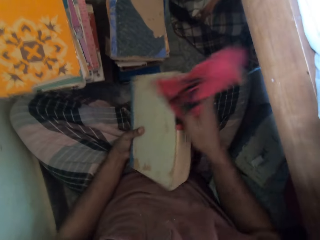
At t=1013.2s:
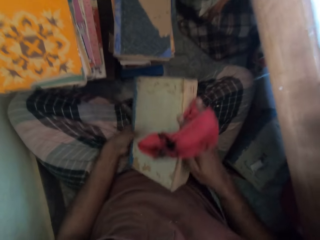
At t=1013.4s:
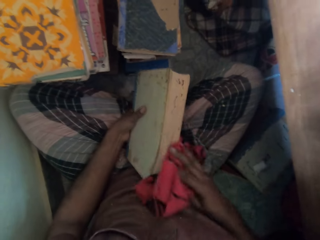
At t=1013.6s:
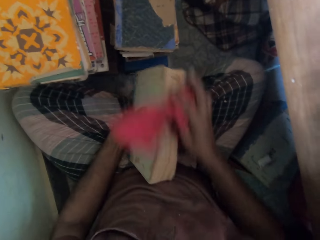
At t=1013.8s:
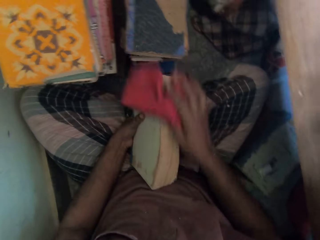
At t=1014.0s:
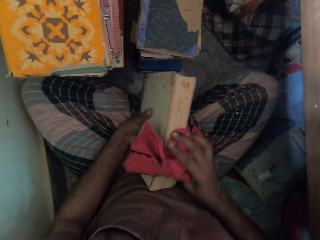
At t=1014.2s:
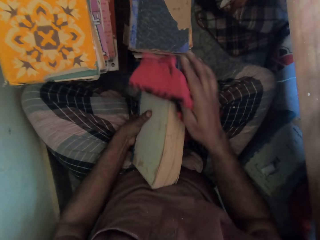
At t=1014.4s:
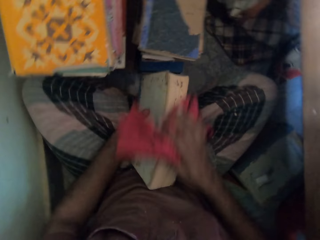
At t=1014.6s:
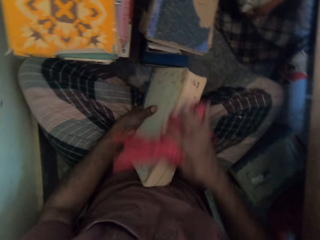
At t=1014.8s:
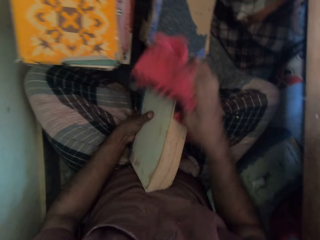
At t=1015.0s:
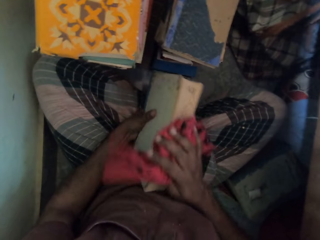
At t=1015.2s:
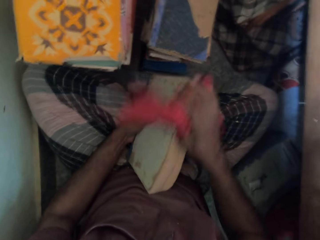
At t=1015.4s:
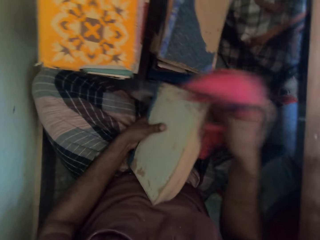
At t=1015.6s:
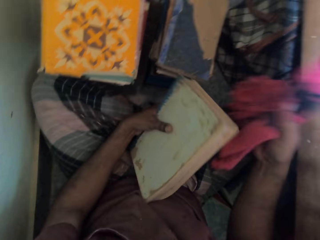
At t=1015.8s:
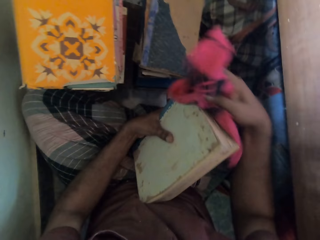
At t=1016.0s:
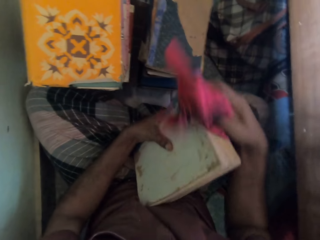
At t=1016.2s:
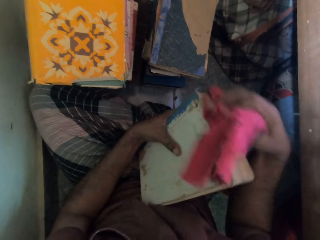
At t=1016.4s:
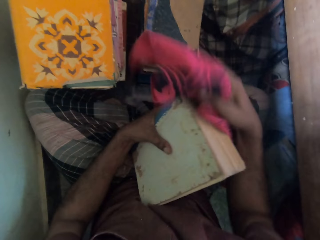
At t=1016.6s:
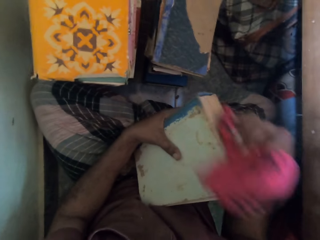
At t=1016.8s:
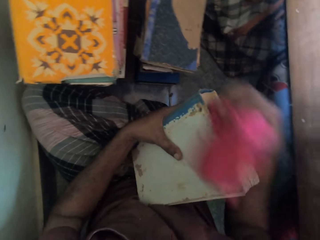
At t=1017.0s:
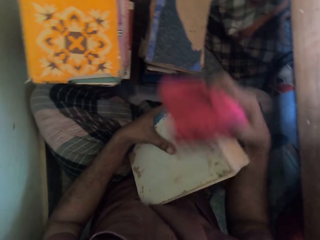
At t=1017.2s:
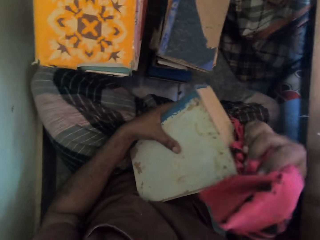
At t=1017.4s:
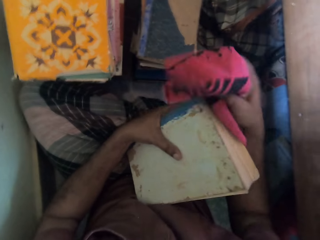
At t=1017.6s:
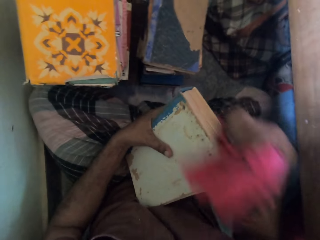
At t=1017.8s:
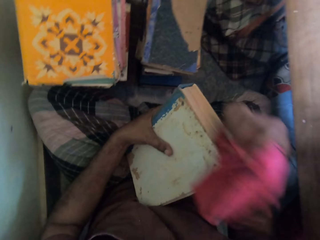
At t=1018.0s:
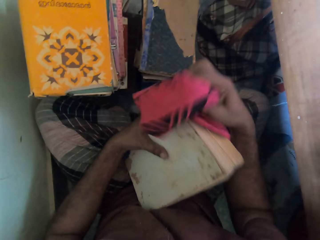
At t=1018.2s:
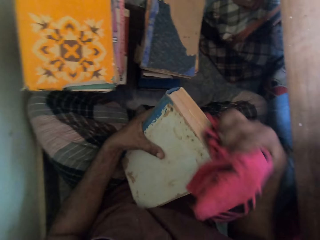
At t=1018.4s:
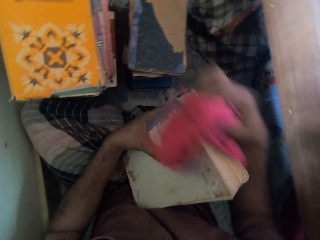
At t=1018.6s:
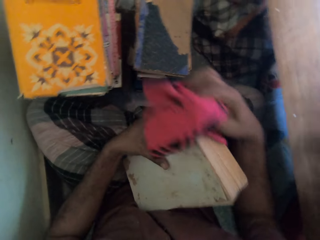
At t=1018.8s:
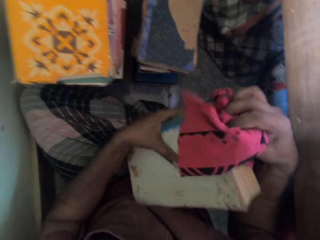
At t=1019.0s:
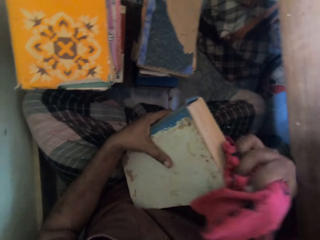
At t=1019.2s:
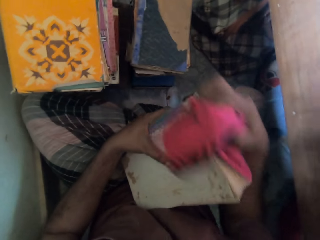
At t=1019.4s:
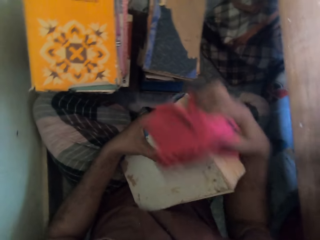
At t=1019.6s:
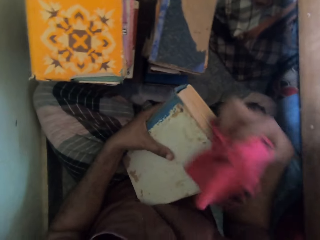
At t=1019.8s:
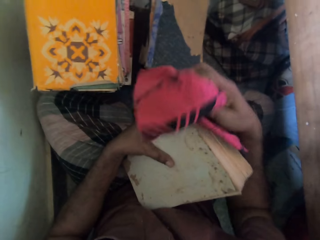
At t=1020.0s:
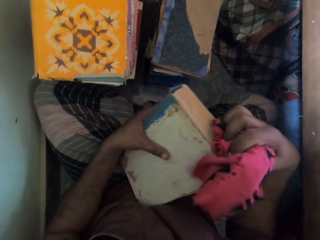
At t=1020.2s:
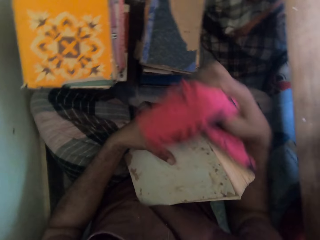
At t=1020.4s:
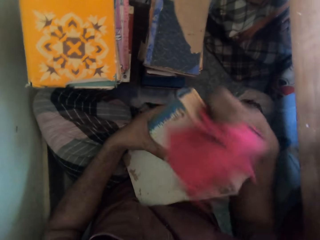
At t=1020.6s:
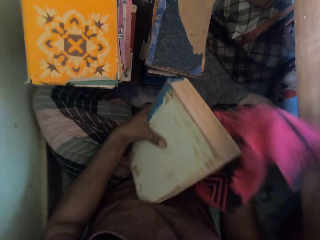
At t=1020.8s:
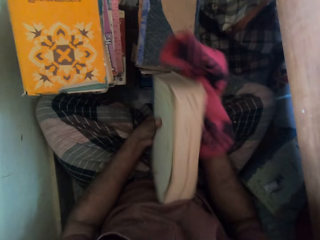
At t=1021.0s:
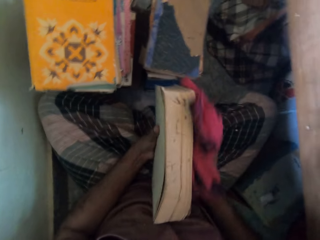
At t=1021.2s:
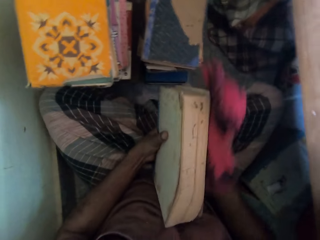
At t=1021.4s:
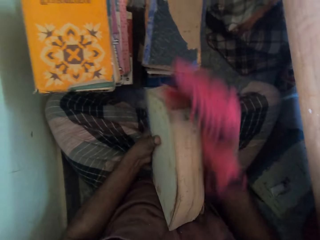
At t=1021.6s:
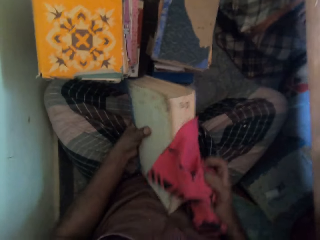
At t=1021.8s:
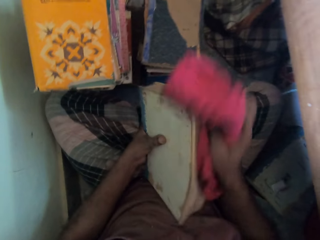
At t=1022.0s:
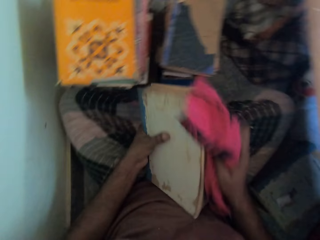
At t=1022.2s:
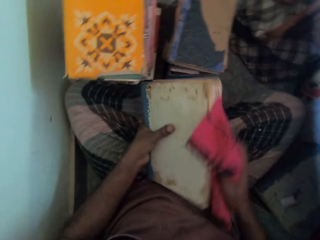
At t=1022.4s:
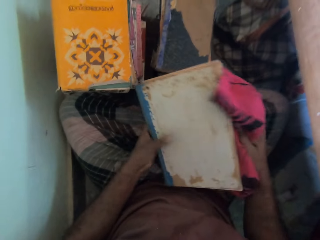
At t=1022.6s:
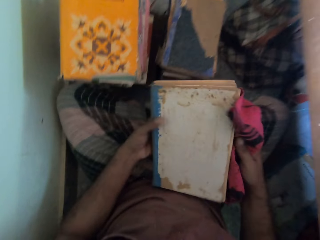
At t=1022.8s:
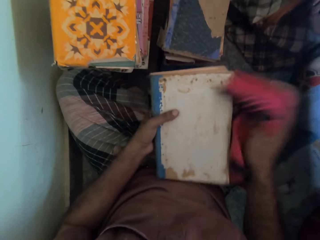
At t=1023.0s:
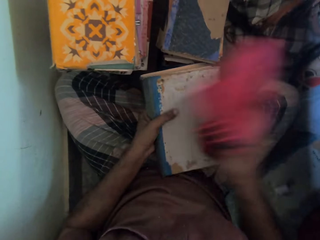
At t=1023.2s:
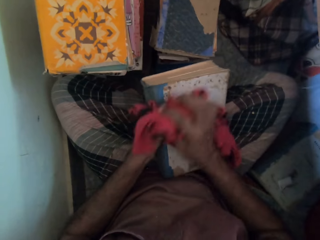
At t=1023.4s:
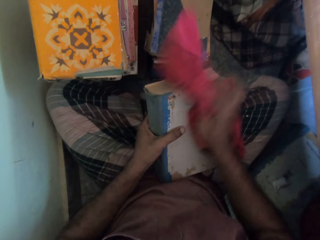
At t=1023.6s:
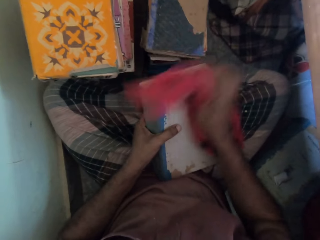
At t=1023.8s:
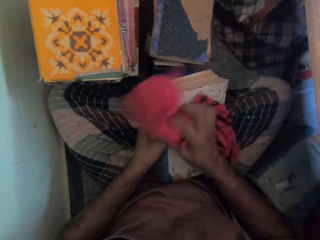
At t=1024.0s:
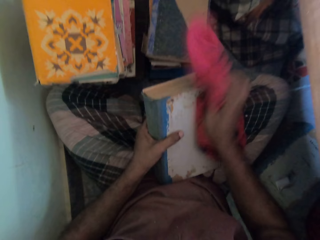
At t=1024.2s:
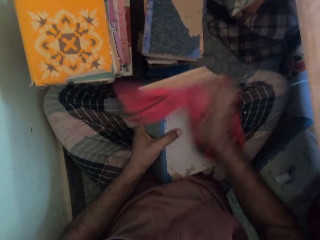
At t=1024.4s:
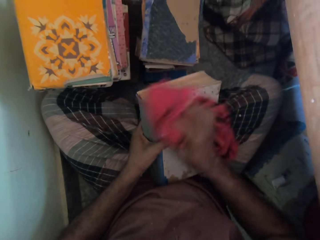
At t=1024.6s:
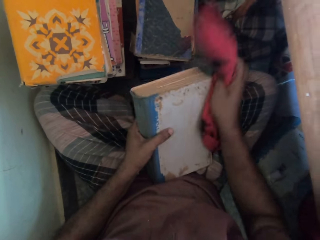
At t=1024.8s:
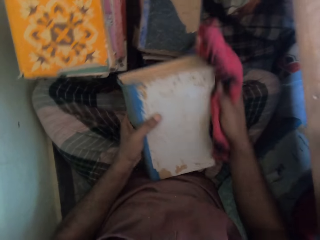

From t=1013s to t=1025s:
The camera wearer cleans the book with the rag in his right hand.

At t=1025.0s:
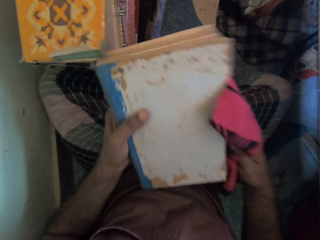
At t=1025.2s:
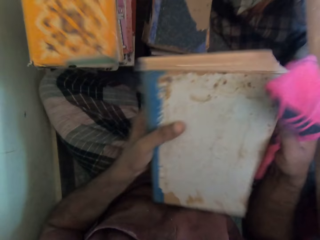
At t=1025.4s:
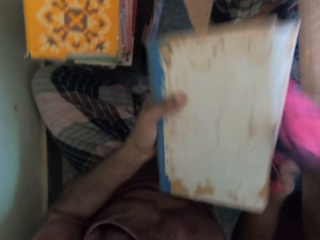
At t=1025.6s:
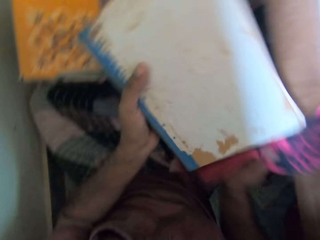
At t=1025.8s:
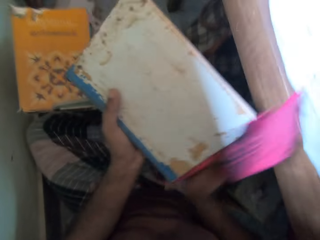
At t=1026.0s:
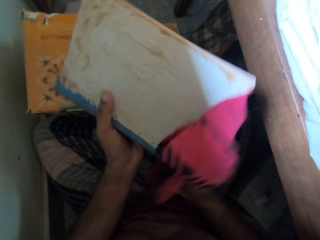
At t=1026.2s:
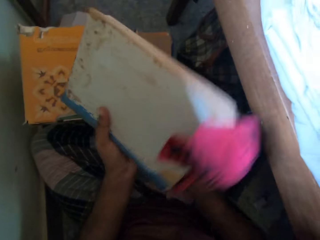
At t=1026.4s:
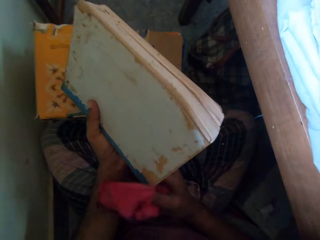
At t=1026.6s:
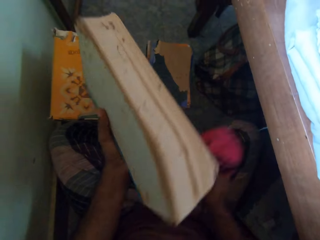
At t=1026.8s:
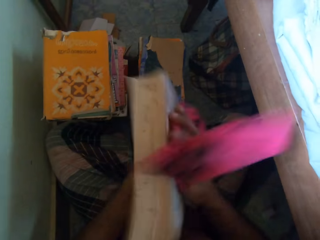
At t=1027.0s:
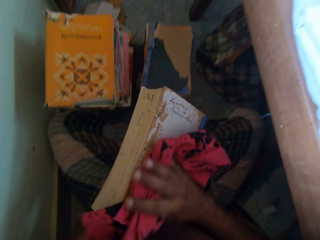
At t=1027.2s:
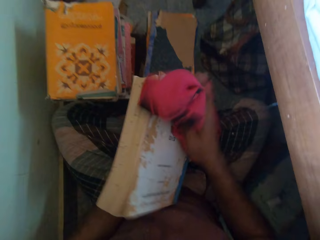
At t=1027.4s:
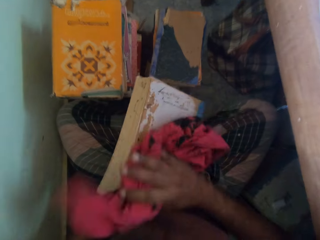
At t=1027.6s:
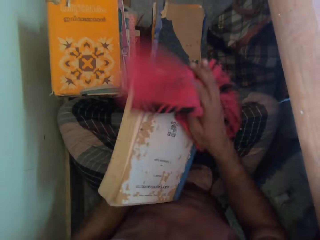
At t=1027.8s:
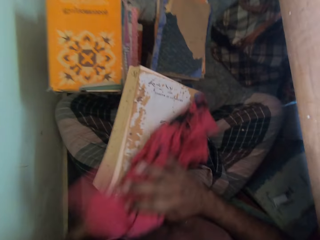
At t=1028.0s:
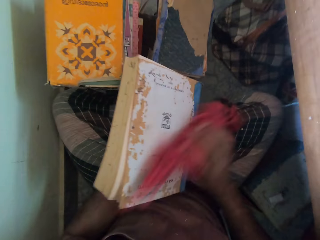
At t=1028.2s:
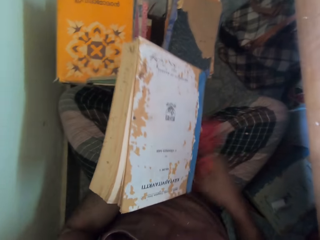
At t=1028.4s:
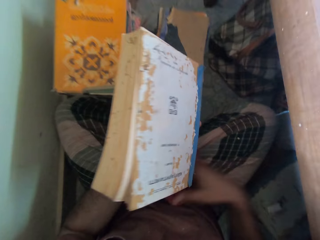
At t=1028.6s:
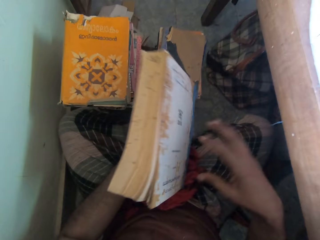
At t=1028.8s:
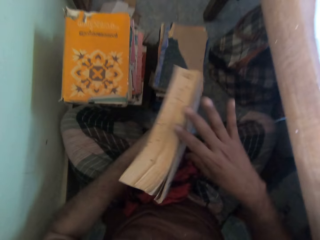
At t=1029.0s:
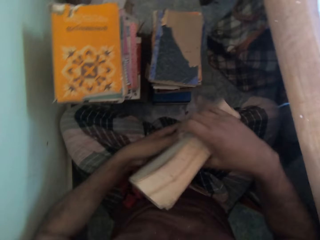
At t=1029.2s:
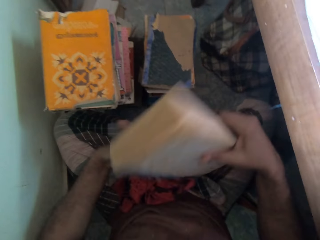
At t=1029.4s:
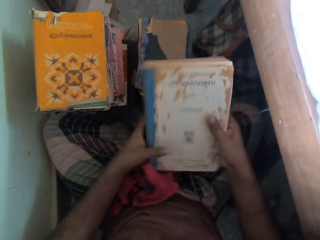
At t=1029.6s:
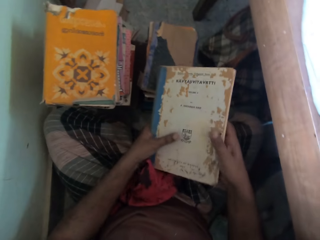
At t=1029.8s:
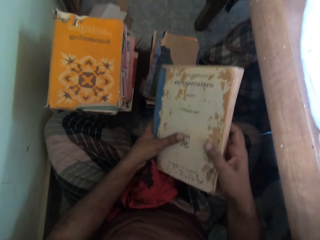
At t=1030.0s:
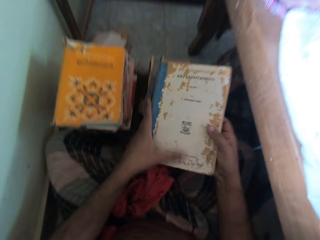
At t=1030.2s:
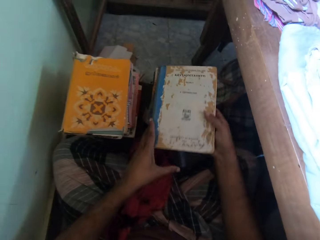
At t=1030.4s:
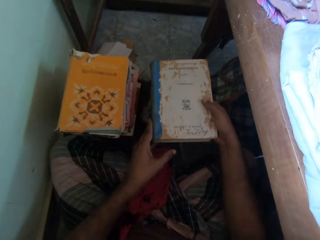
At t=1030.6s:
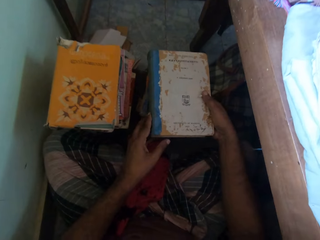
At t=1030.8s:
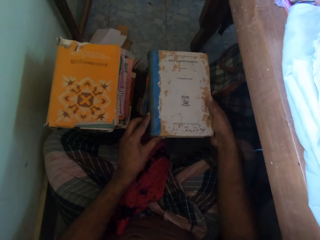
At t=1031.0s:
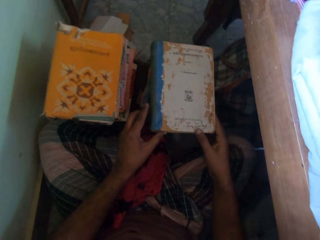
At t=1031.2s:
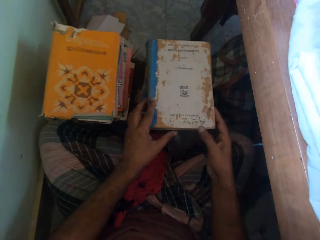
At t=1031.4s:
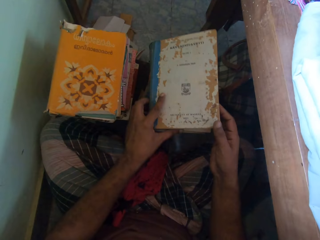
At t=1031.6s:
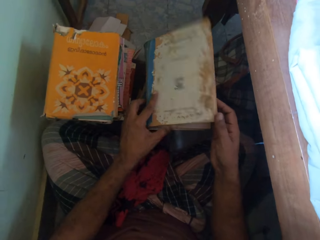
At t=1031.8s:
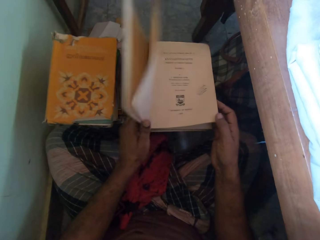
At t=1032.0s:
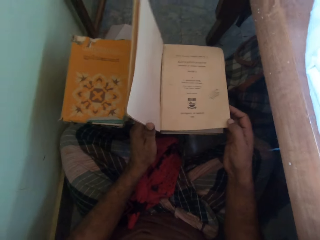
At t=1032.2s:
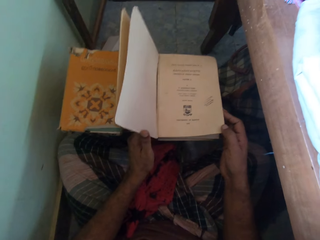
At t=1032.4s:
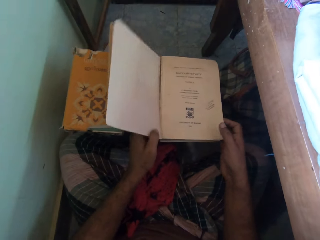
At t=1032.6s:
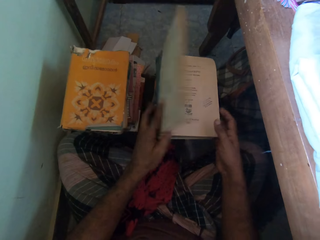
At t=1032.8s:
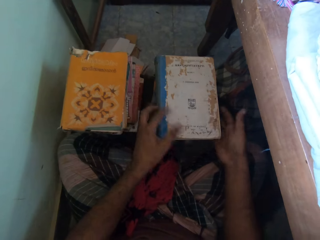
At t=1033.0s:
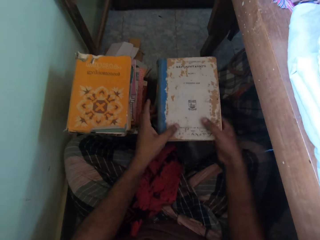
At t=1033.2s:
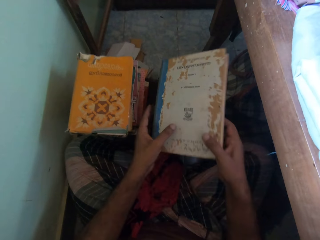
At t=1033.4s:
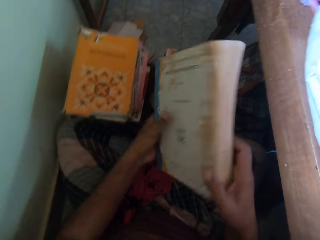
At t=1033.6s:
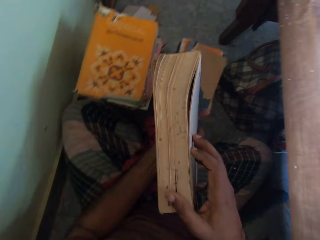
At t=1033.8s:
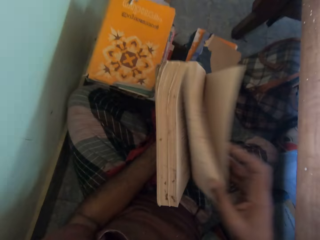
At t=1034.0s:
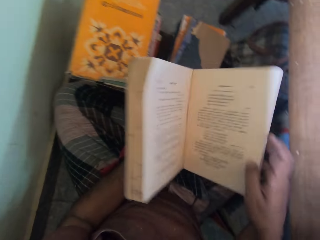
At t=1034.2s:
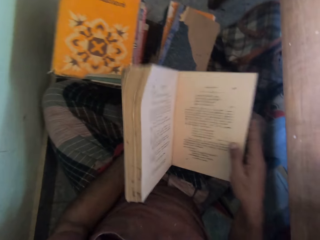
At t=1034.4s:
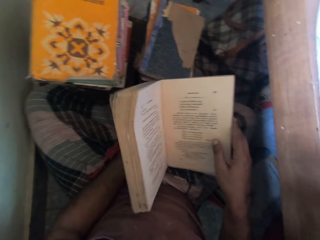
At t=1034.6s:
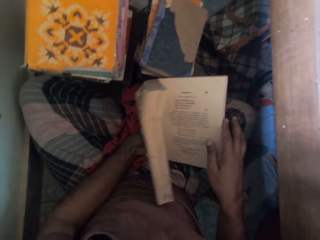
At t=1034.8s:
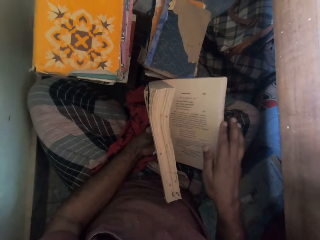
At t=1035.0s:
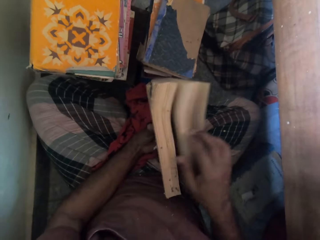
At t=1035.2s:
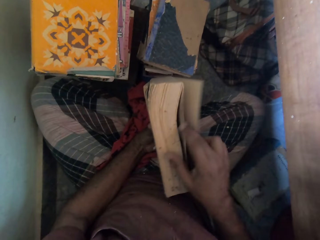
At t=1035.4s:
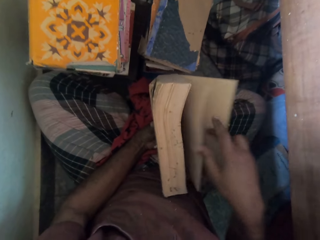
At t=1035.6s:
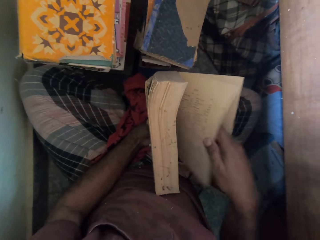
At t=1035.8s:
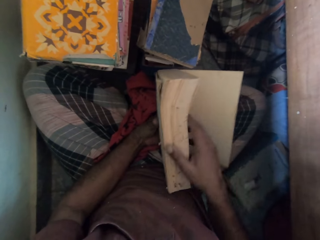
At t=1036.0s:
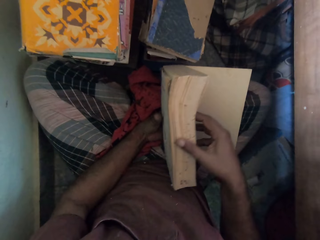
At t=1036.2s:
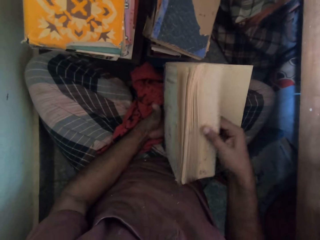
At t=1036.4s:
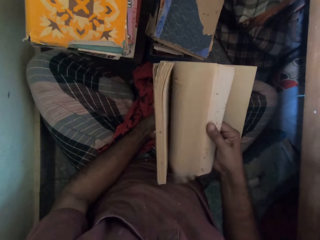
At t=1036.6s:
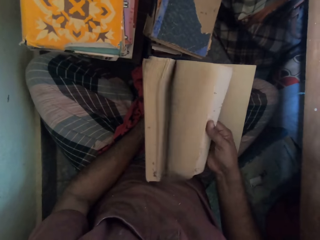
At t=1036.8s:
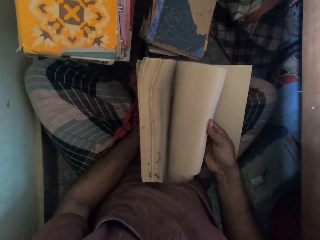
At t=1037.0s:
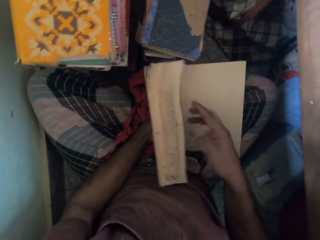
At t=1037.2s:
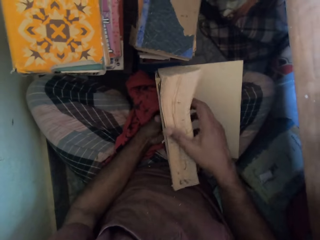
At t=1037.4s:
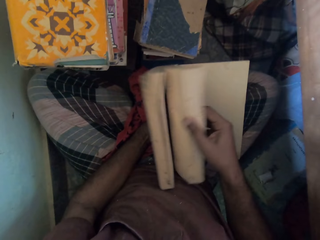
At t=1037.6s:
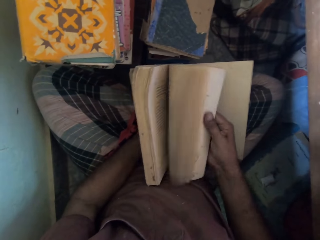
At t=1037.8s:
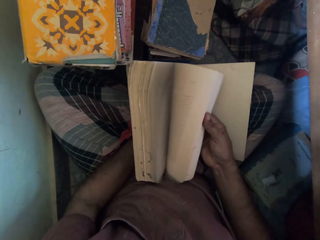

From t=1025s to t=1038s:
The camera wearer drops the rag on his legs with his right hand. He turns the book over with his hands. He drops the book on the stack with his hands. He opens the book with his left hand. He closes the book with his left hand. He carries the book with his hands. He picks the book. He opens the book with his right hand. He flips through the pages of the book with his right hand.
